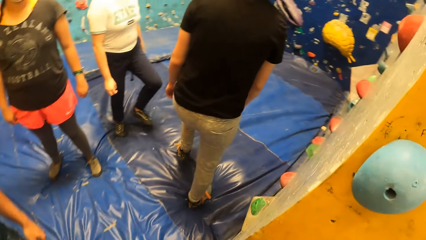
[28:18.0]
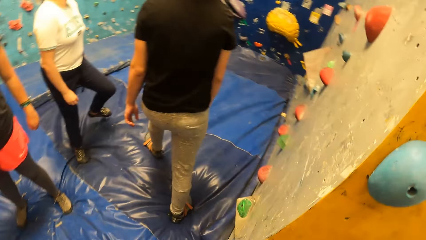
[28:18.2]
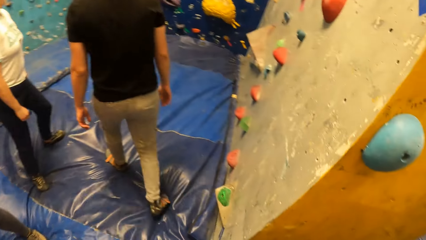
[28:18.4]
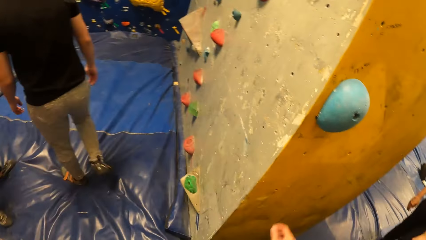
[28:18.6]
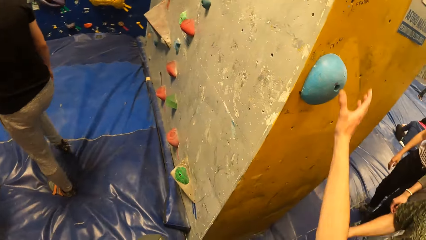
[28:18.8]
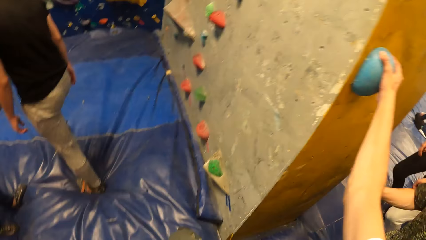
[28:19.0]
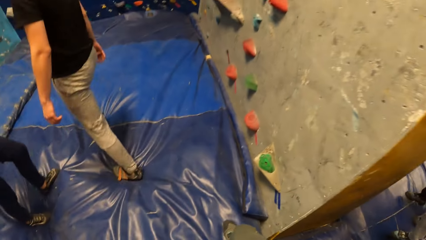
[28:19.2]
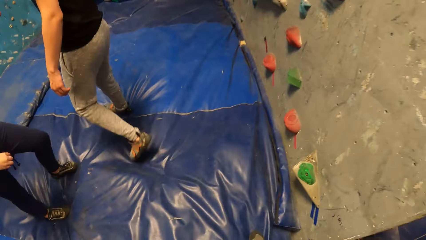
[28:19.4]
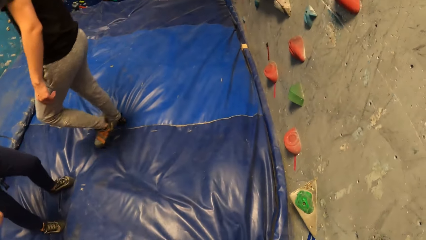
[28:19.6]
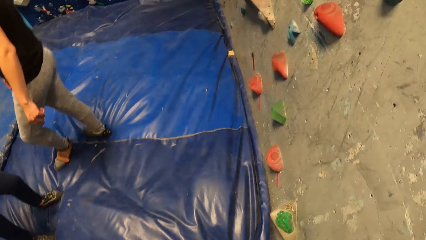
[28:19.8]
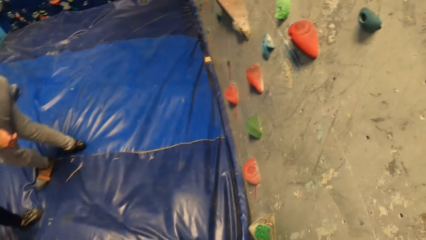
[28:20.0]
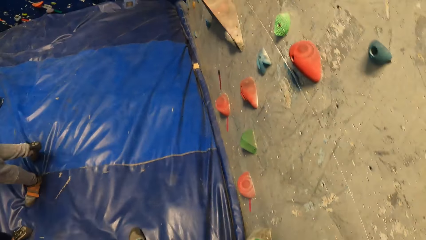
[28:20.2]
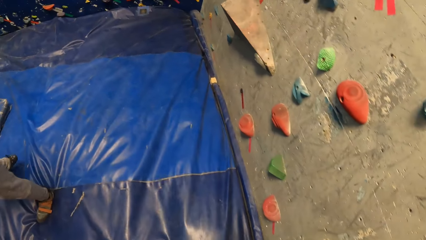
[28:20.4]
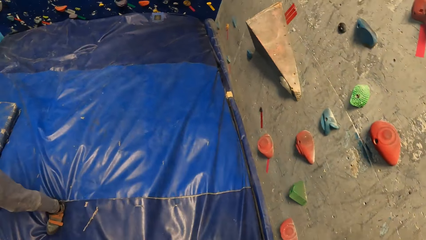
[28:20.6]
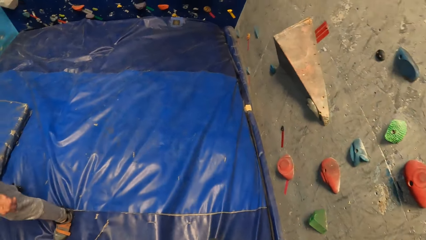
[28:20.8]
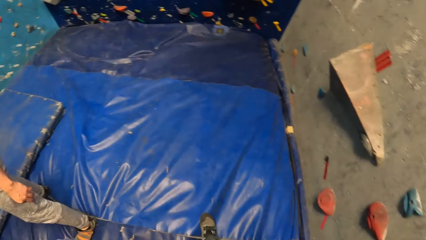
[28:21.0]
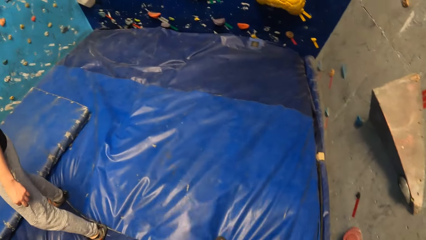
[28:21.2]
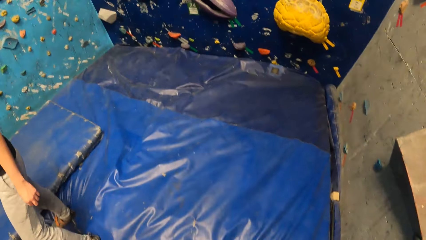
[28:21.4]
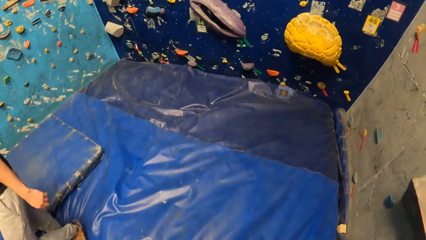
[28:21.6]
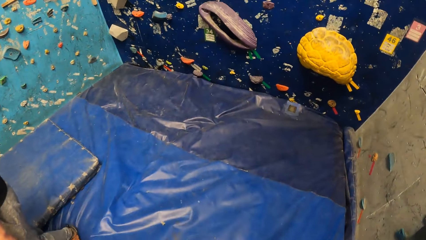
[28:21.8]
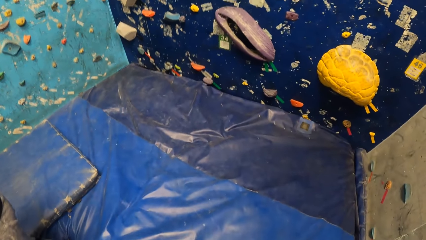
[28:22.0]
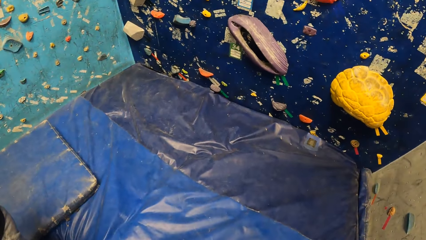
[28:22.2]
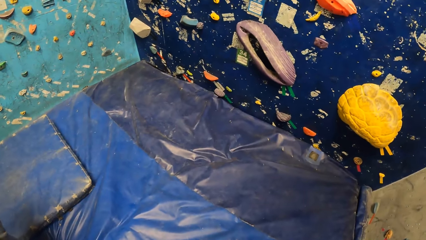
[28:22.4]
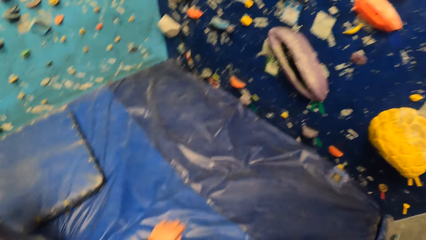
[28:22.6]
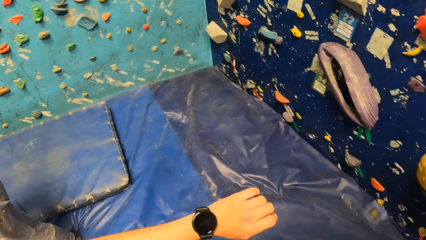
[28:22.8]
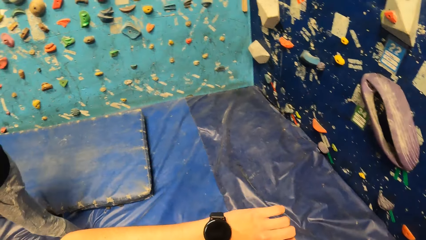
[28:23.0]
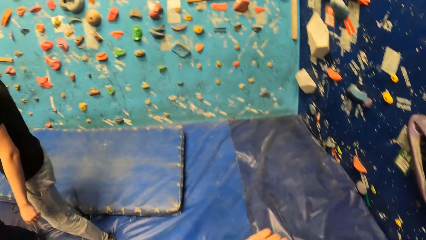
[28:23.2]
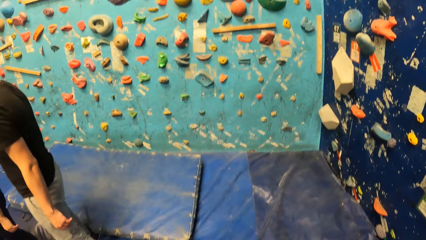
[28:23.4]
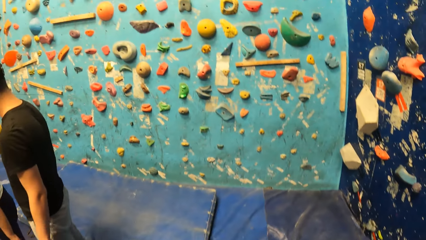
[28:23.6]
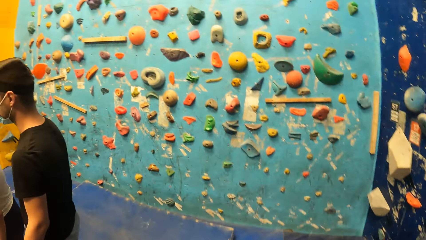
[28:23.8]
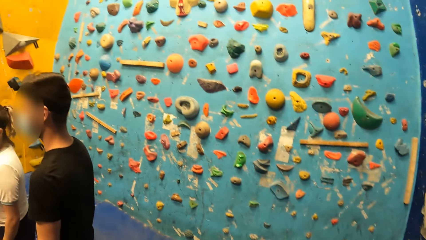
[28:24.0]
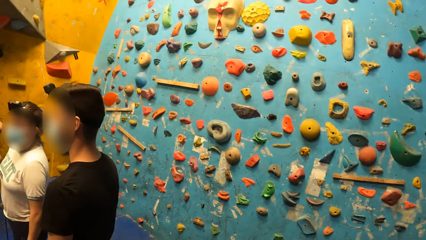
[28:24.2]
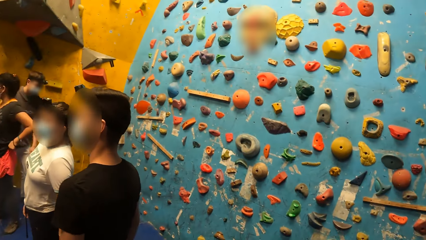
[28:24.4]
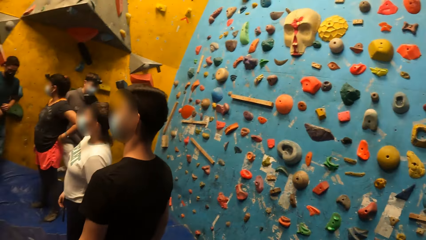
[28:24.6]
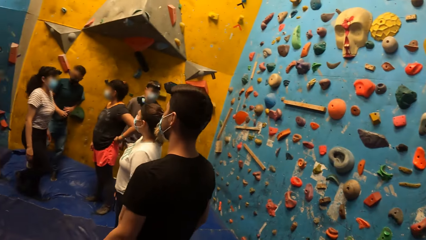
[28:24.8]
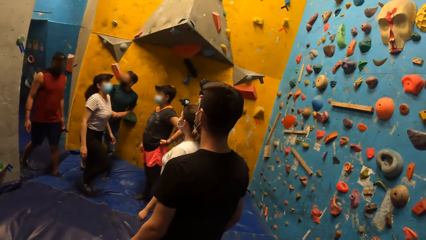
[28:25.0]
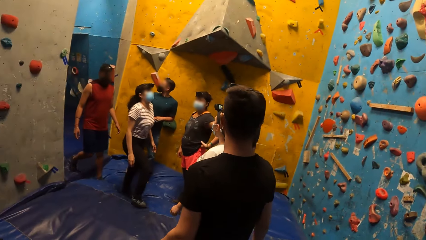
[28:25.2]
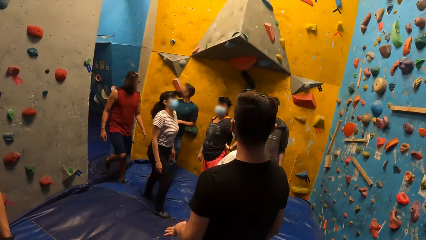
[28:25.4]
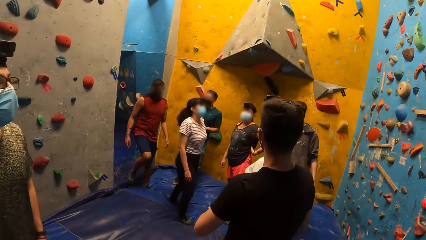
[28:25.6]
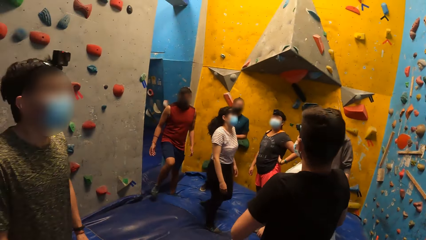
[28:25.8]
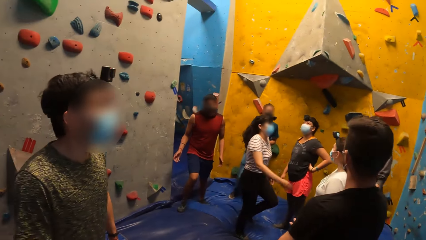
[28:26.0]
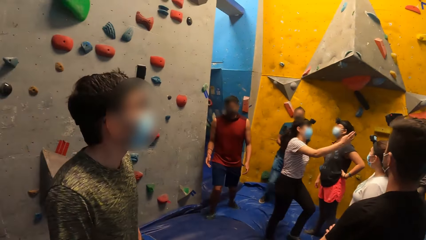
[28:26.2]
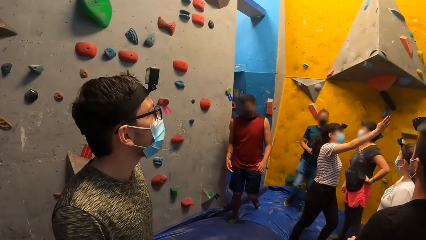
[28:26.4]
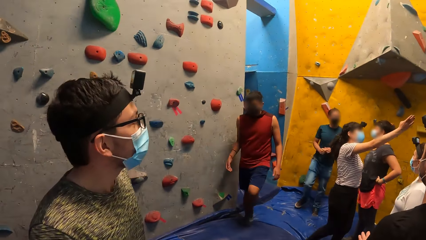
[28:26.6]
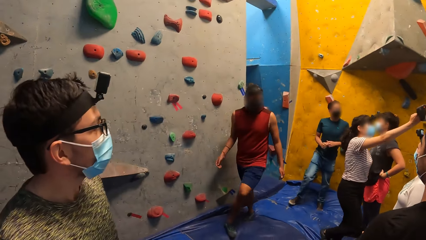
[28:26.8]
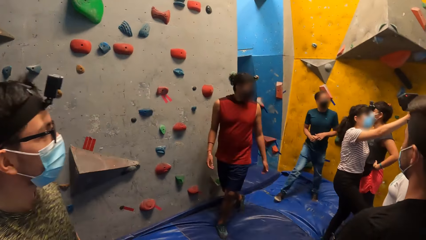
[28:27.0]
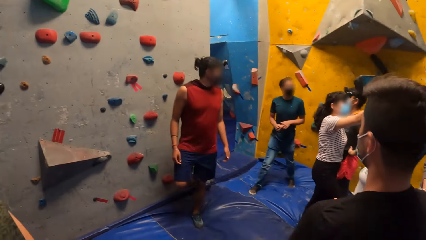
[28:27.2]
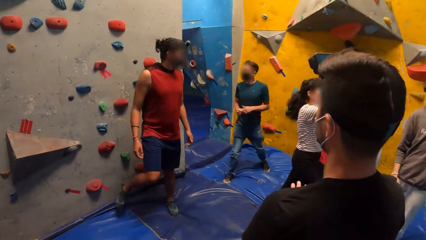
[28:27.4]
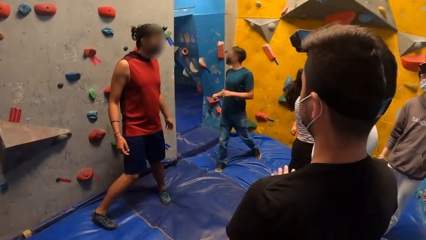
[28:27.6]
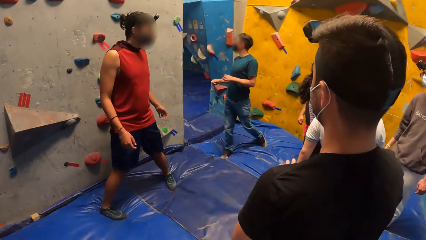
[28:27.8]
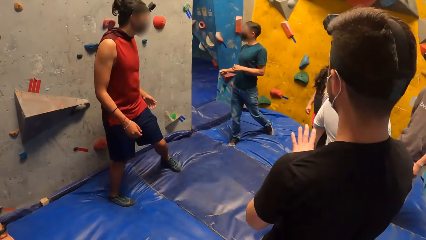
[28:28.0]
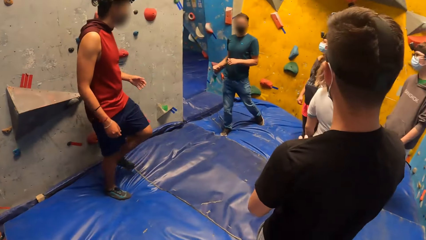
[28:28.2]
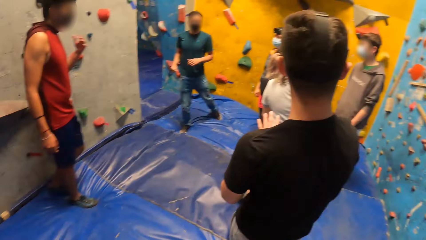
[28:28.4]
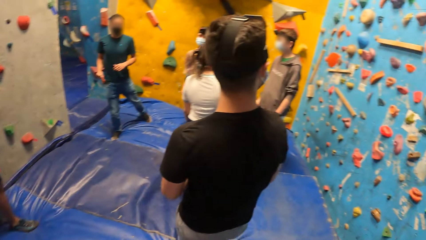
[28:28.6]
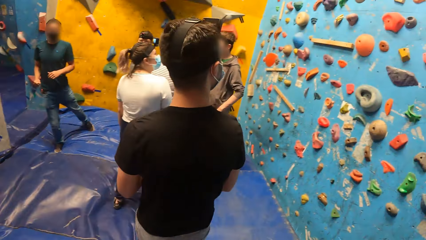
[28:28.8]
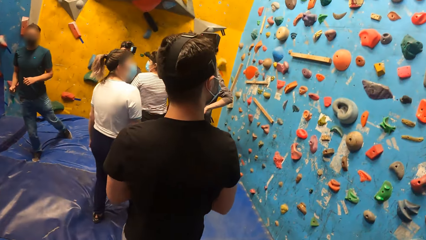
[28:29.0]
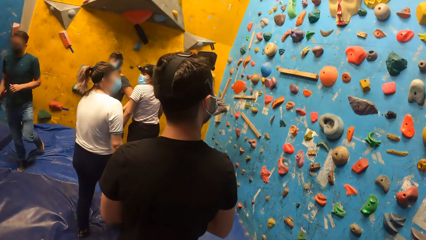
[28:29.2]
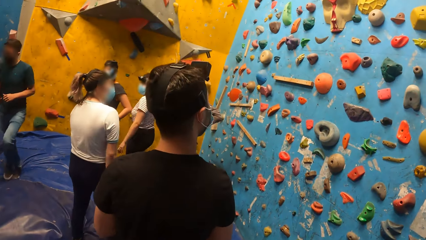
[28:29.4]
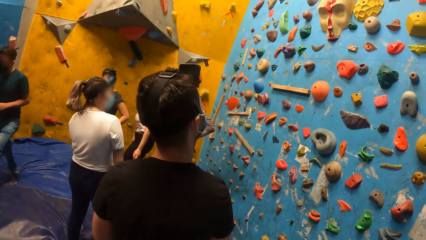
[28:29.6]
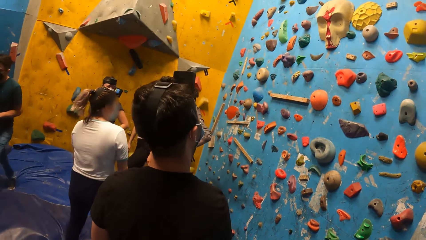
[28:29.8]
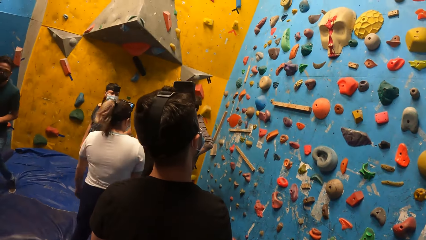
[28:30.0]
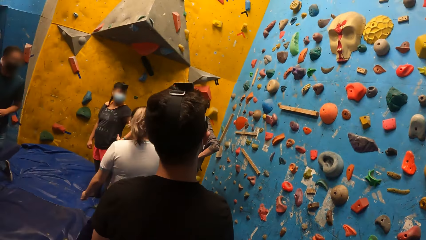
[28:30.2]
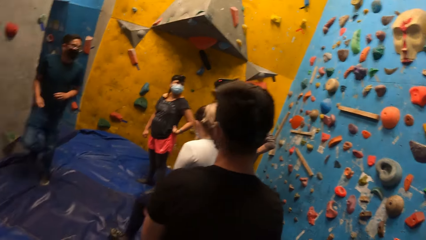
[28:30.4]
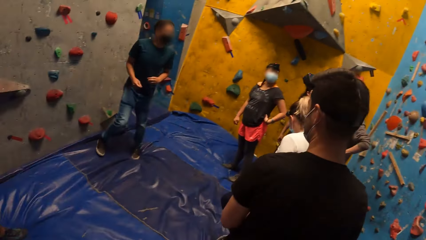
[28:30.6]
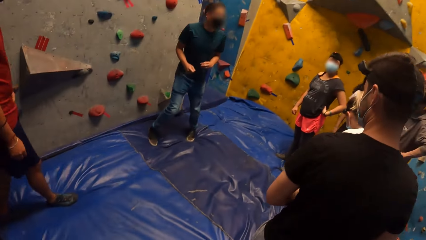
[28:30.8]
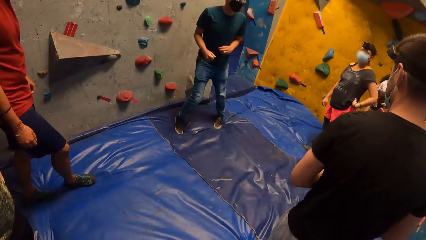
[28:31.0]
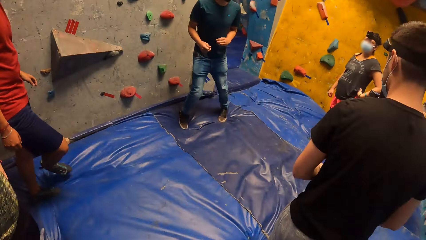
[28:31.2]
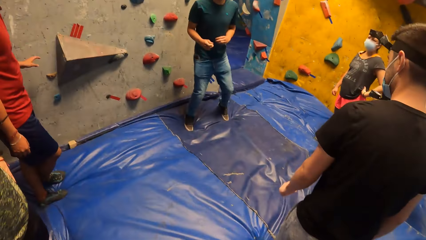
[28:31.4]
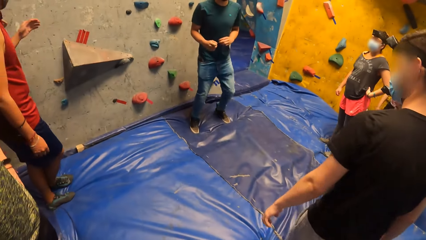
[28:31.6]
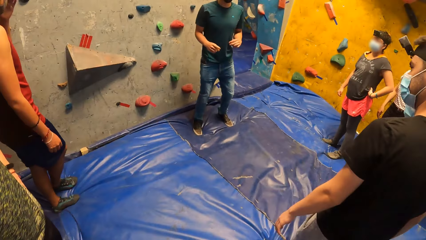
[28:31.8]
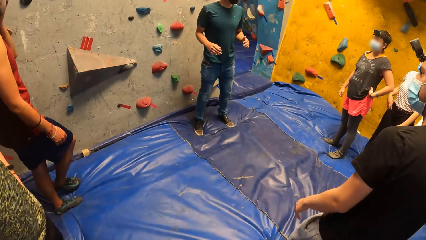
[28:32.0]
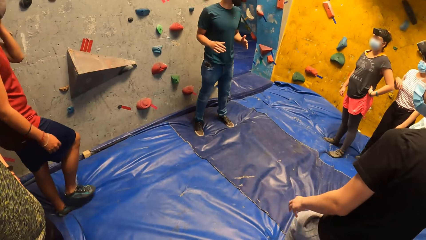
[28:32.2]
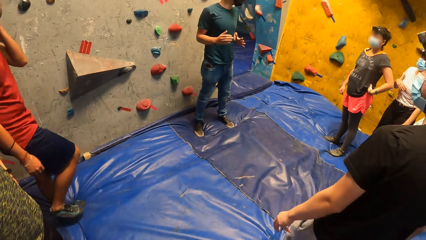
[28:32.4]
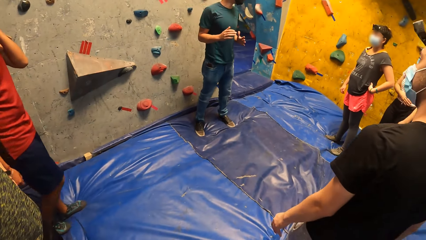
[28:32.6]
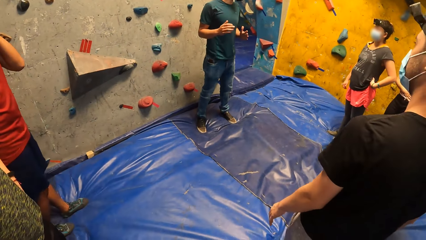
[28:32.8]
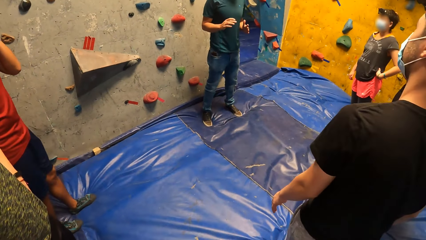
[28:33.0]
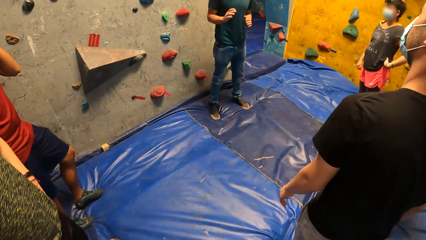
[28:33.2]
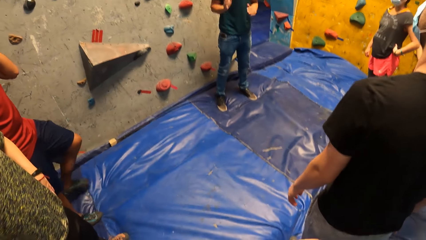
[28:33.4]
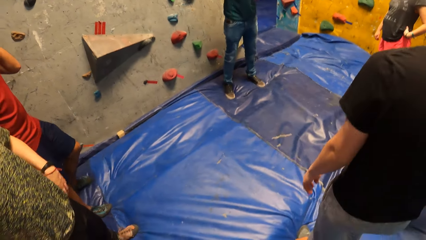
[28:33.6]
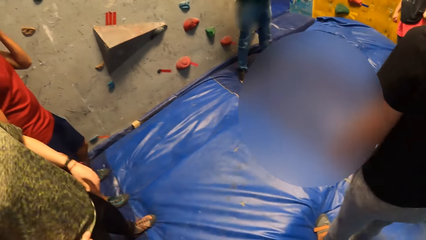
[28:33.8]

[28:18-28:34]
The camera wearer holds the rock climbing wall. He touches a mold on the wall with his right hand. He walks towards another side of the rock climbing wall. He checks his watch. He inspects the rock climbing walls. He stares at the foam mattress. He inspects the rock climbing walls. A man instructs the camera wearer and the group. The man interacts with the camera wearer and the group of people.
